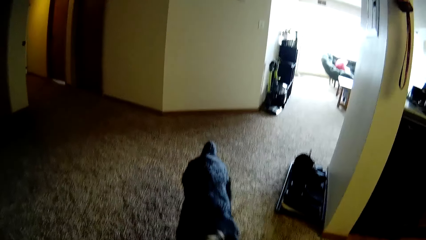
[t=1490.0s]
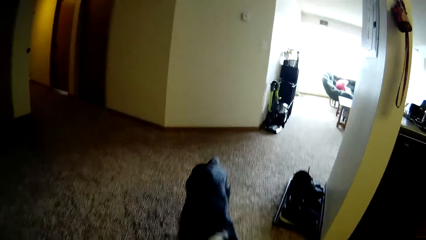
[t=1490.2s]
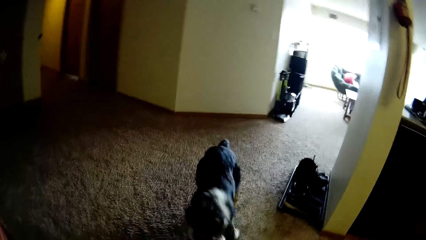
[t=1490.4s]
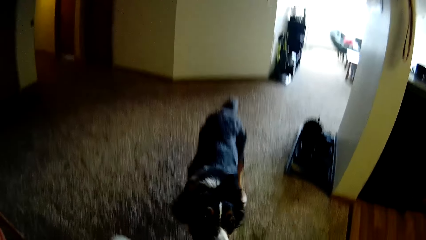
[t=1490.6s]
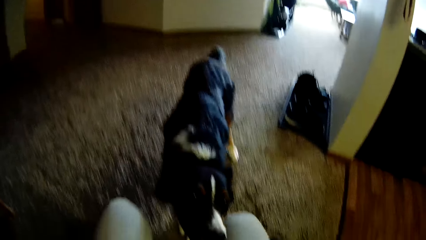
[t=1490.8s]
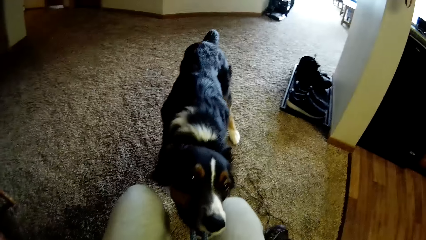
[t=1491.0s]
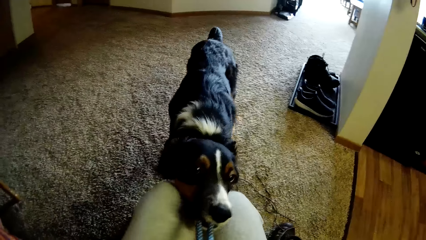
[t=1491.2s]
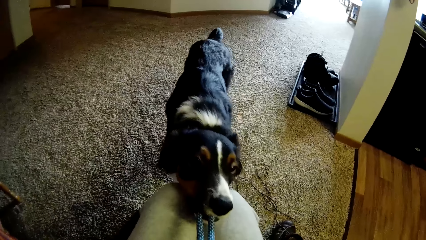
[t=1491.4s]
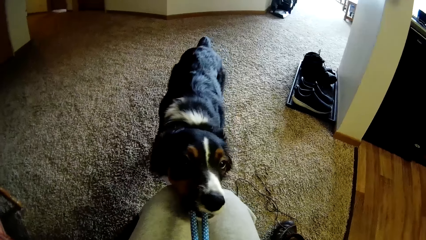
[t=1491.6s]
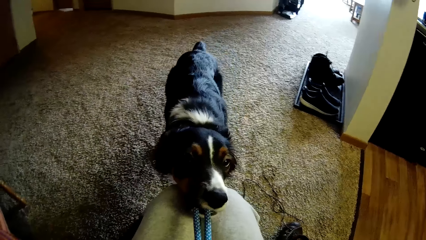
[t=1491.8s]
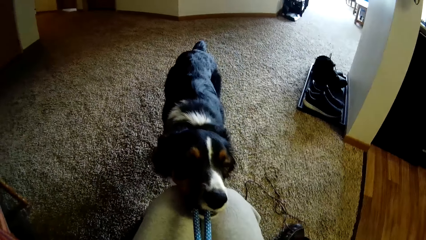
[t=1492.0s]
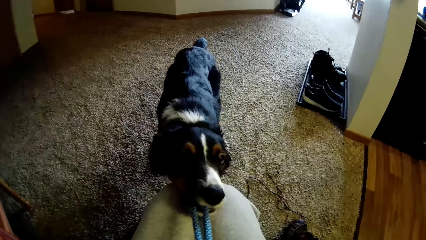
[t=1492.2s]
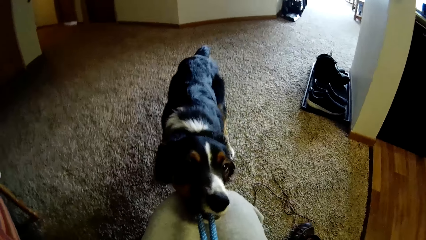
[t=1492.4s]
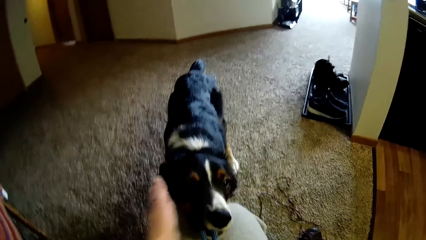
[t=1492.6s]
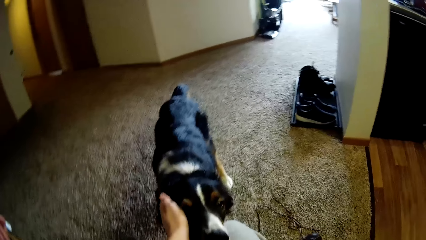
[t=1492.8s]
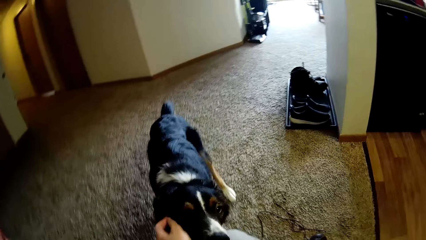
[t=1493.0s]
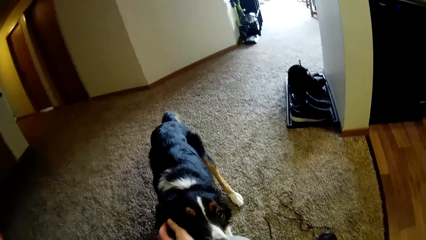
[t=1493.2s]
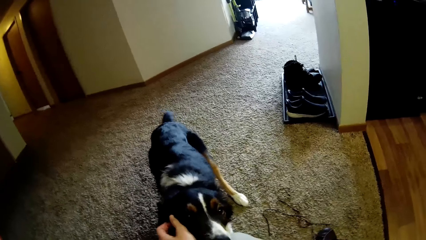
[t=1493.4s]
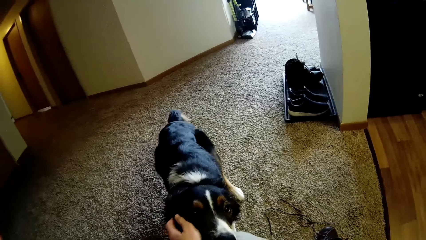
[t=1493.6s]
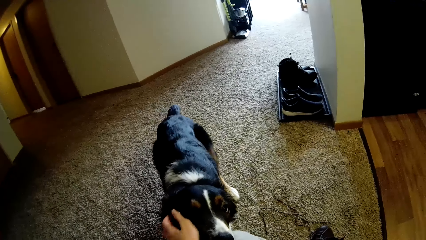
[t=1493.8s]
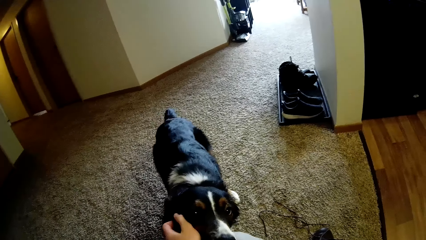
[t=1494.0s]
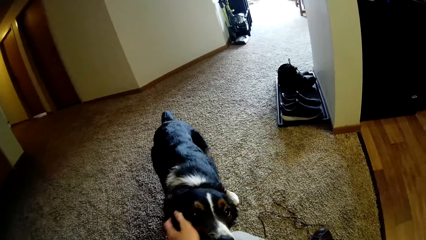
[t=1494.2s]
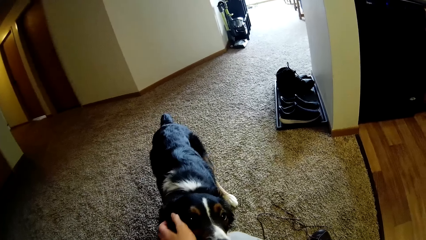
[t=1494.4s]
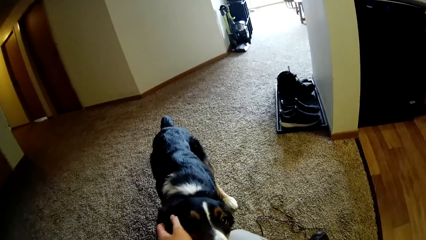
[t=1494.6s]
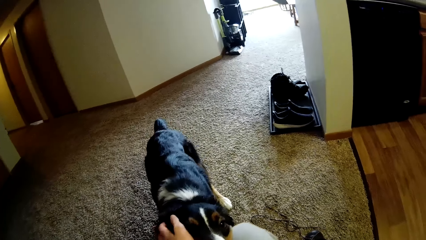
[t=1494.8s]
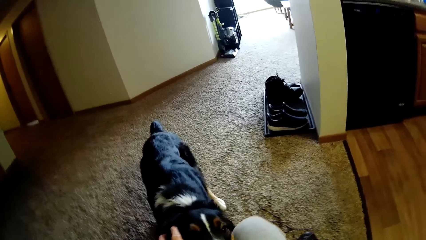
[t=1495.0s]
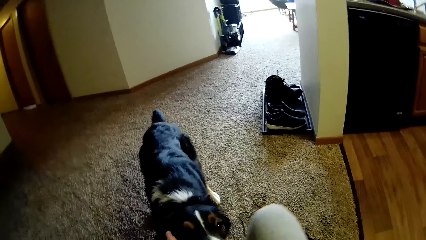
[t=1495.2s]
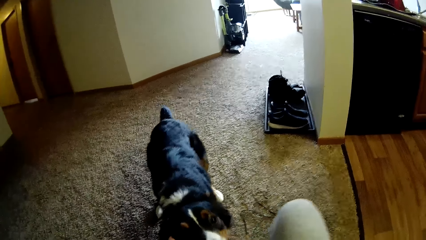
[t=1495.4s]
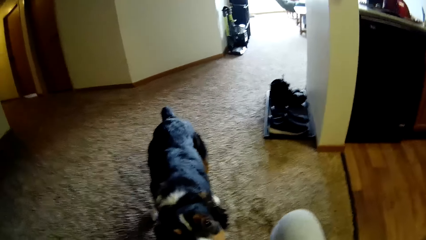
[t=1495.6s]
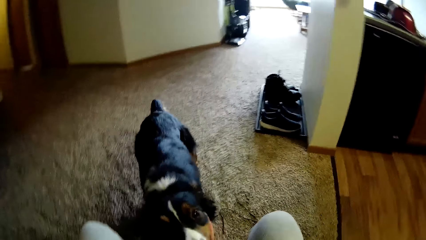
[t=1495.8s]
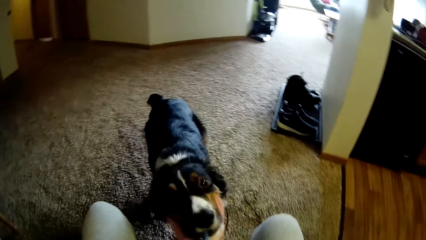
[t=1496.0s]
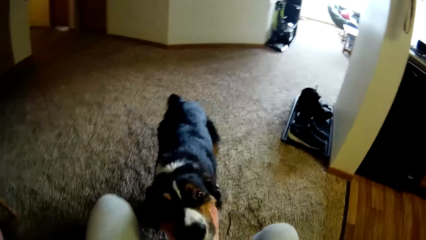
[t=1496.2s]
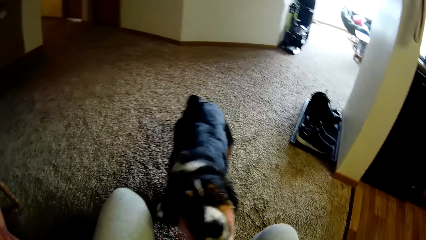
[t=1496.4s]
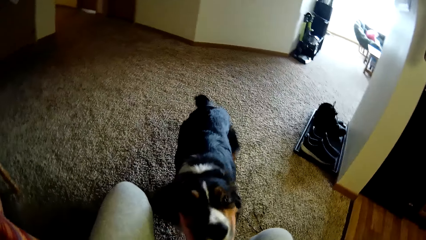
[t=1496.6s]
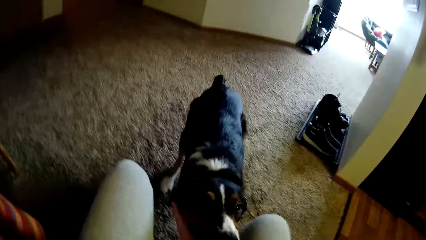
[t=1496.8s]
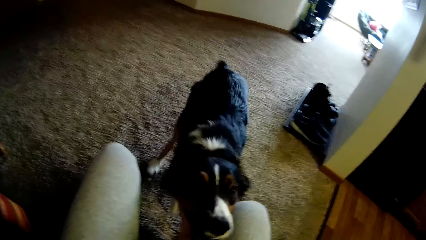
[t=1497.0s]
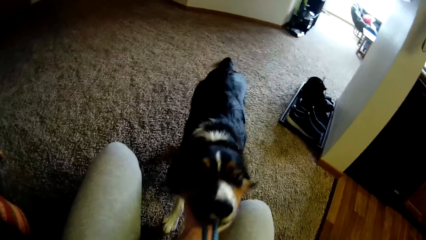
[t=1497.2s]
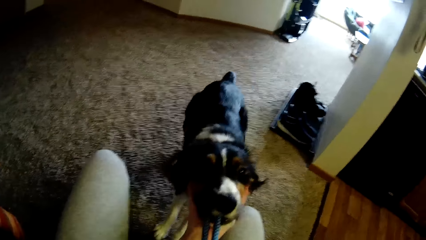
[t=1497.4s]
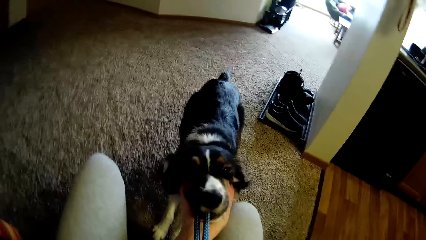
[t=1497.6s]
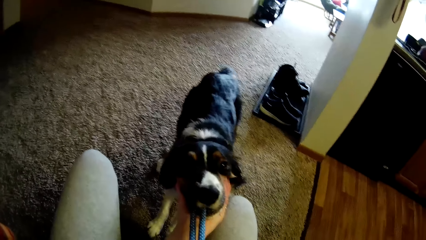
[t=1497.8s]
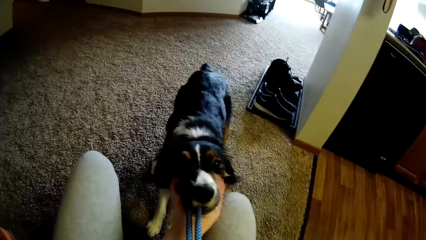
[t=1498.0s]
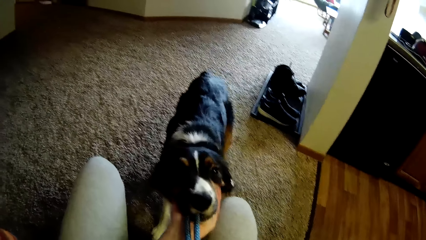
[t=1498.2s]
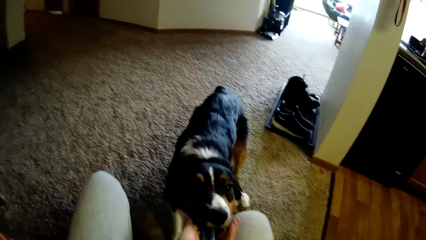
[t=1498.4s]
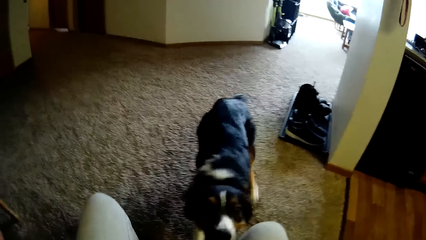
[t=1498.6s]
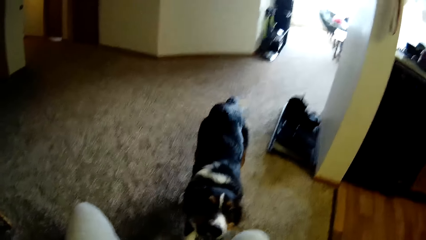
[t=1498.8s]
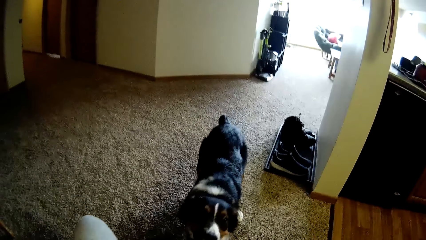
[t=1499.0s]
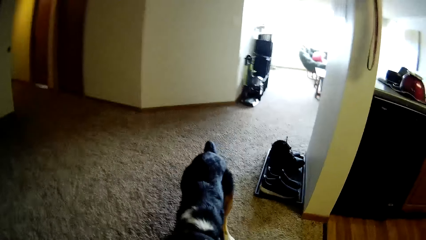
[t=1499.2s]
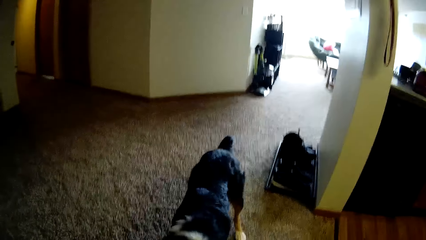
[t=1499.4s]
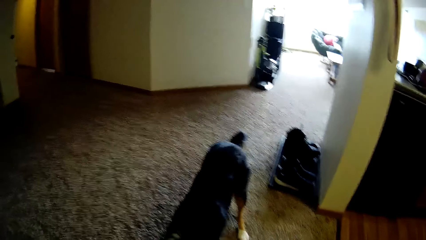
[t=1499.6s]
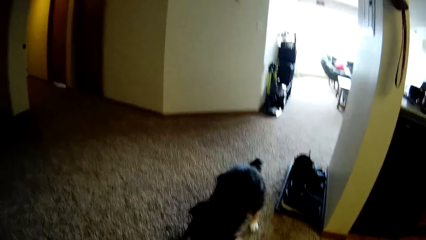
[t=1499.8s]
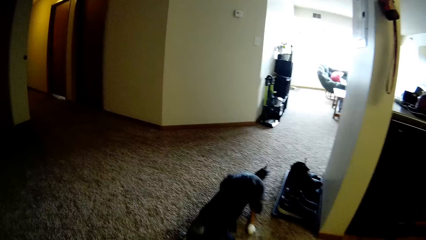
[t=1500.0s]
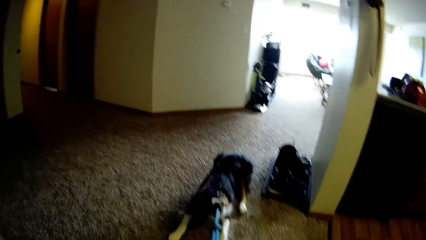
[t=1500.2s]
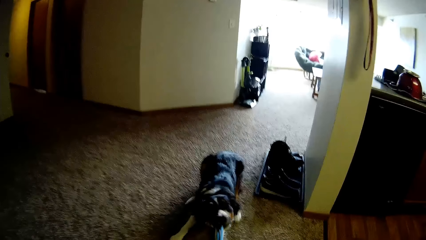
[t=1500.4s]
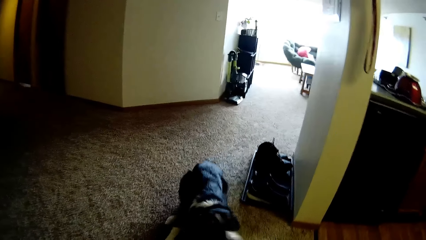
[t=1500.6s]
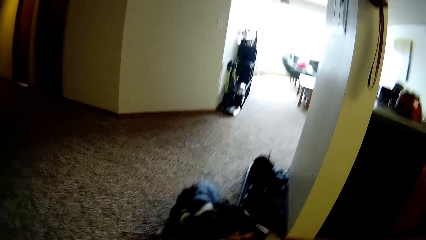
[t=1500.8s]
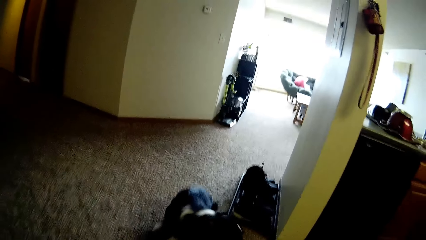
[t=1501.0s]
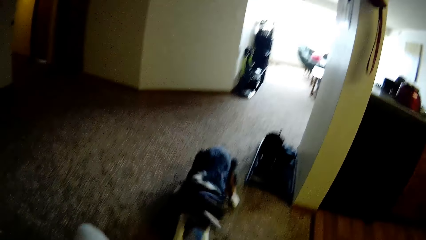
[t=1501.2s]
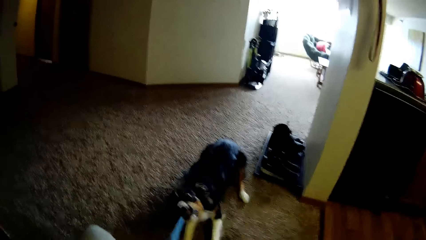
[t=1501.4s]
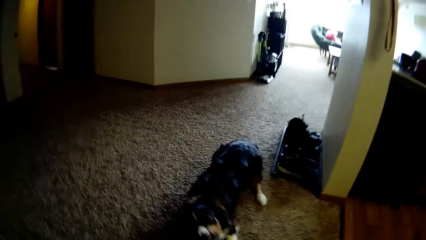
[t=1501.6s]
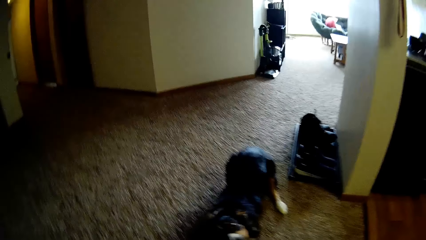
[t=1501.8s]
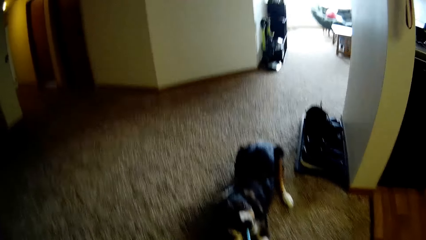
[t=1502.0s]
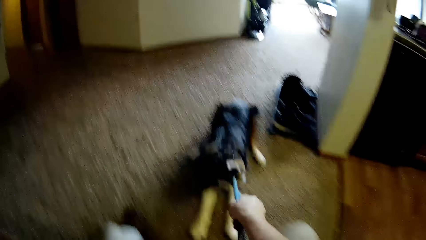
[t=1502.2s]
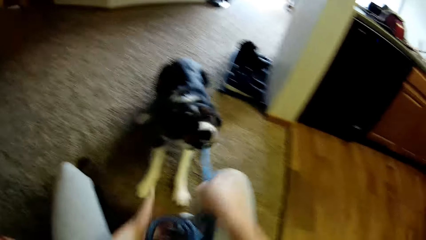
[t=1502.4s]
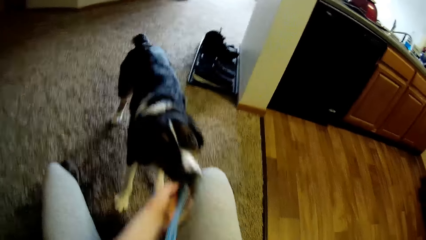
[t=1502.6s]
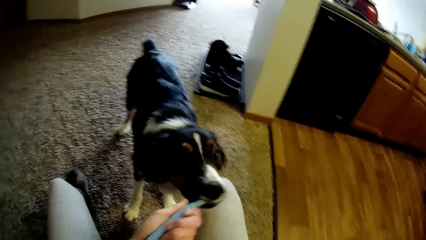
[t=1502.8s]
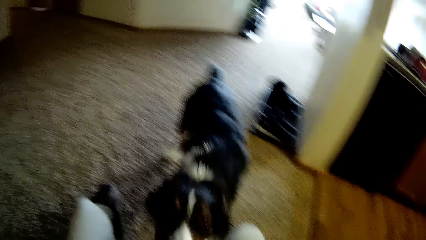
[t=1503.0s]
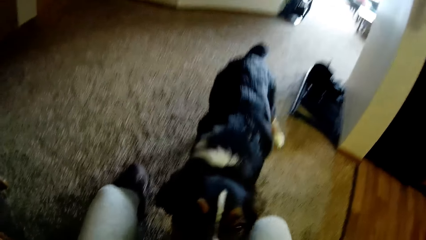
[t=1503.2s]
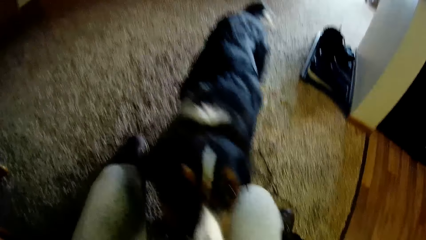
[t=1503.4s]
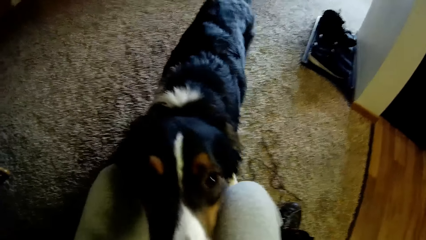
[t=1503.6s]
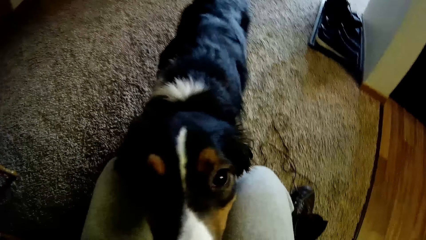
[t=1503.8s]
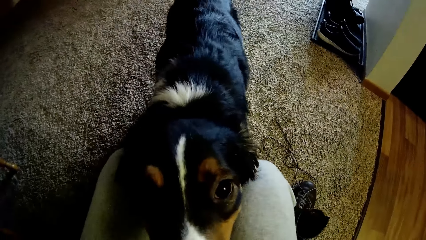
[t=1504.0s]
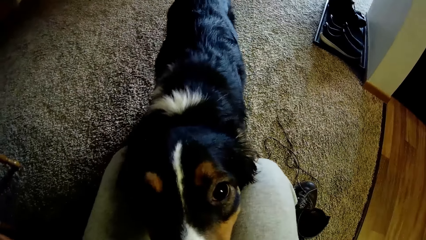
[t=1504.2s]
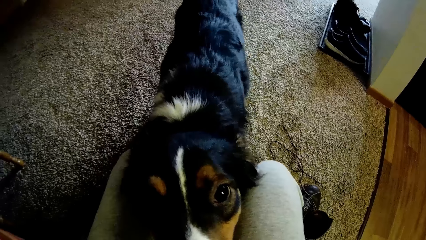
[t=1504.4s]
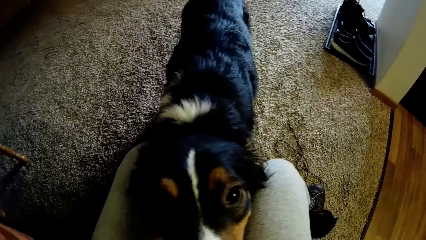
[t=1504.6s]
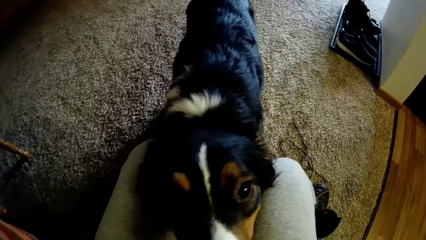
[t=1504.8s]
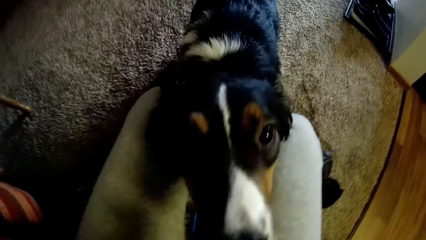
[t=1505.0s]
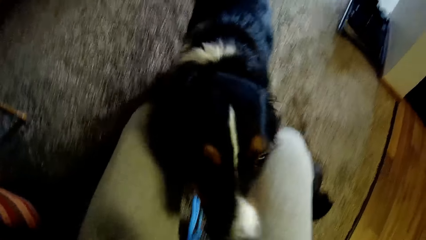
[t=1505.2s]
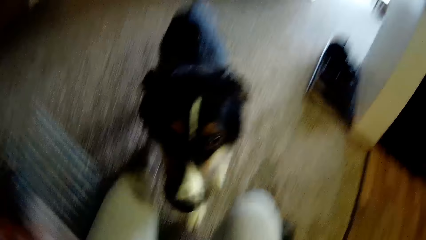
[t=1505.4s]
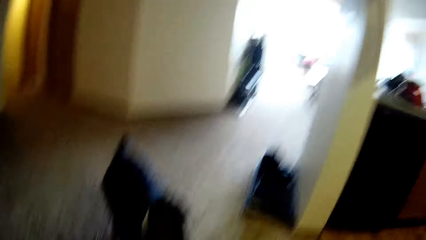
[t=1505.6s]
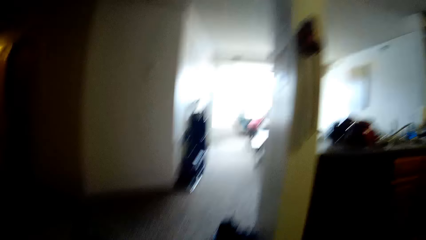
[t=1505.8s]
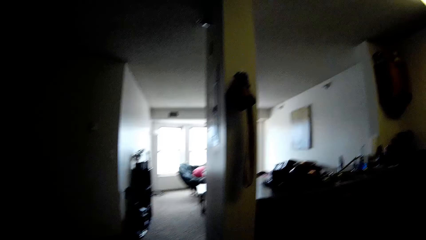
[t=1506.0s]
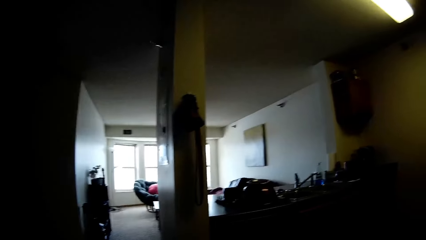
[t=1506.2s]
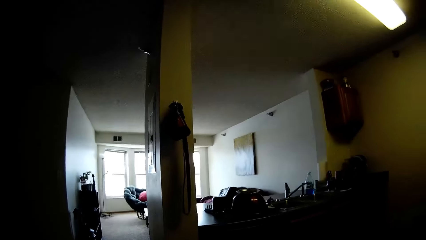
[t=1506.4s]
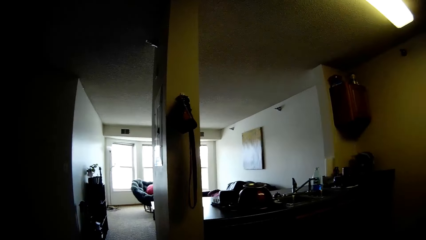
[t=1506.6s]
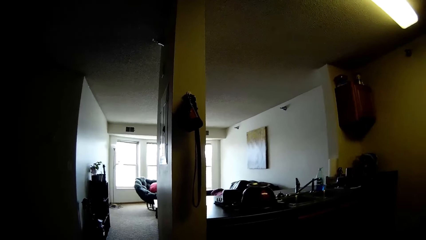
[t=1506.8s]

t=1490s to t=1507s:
The camera wearer plays with the dog. They pull the rope from the dog's mouth.
